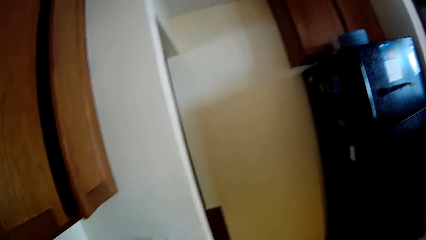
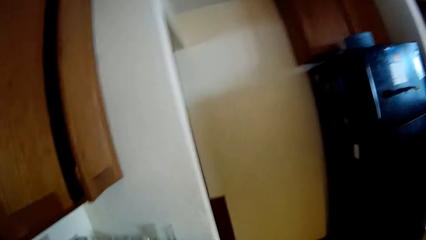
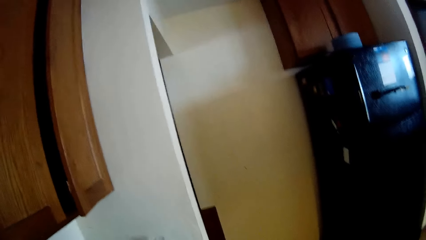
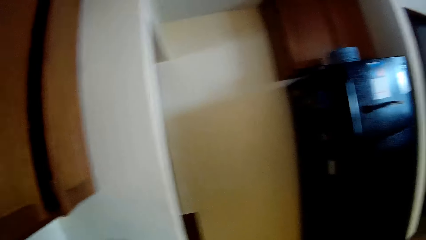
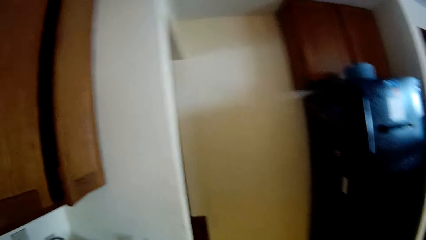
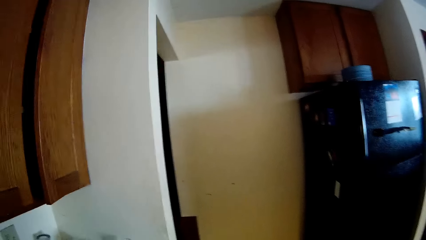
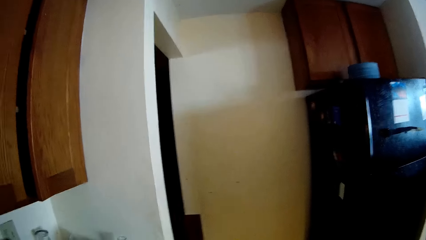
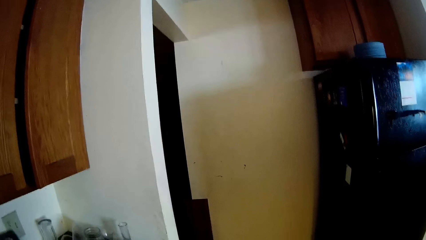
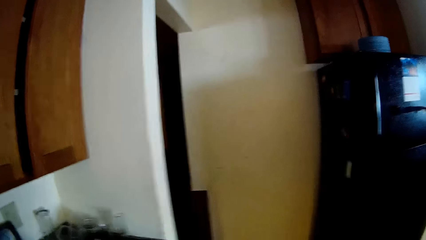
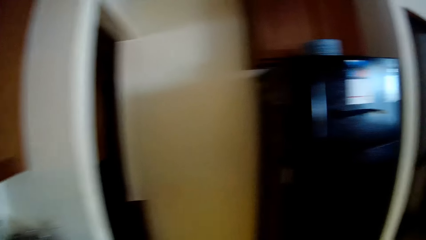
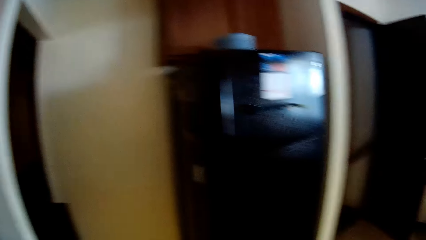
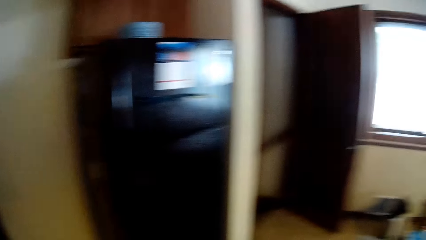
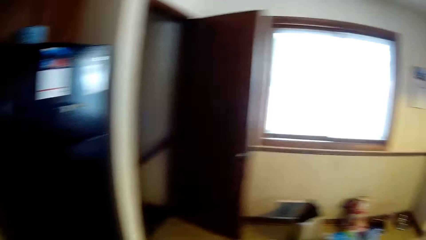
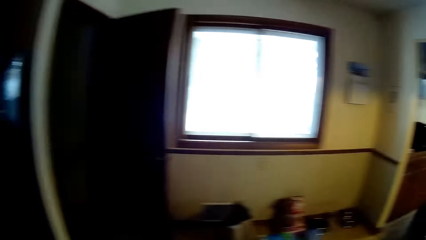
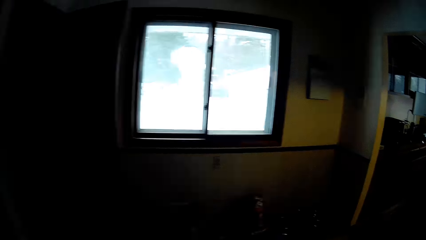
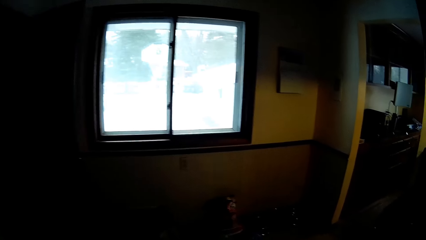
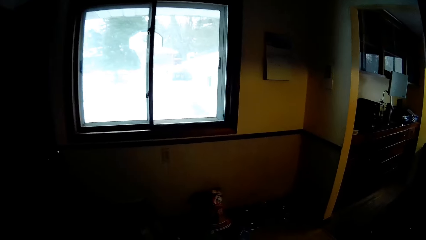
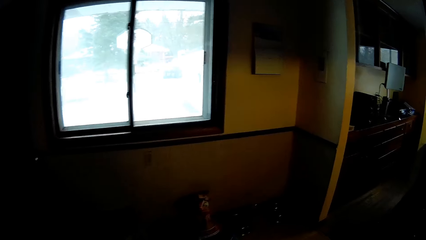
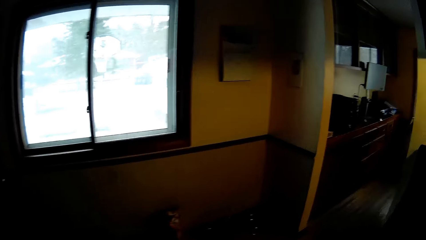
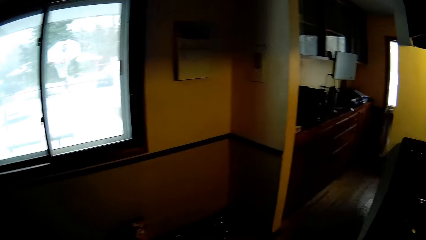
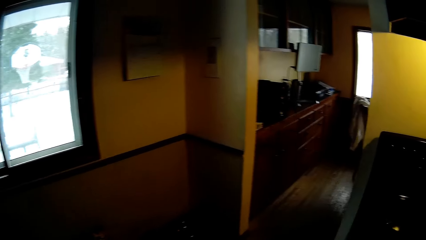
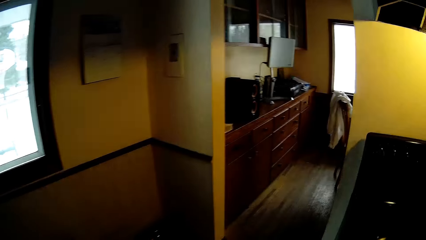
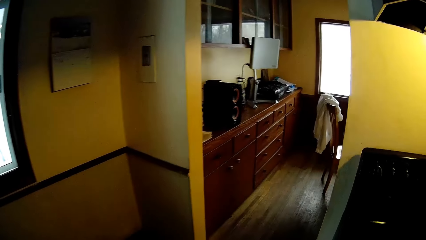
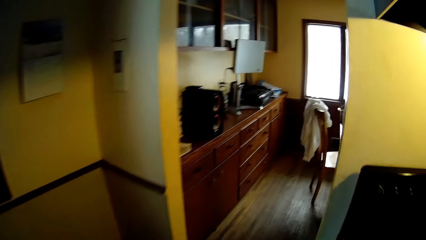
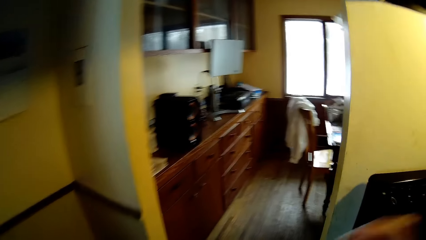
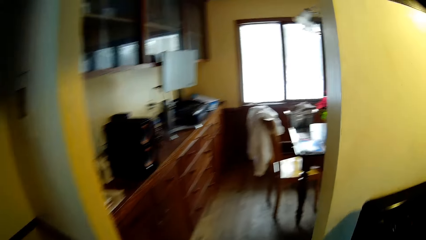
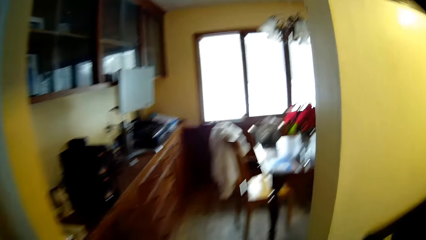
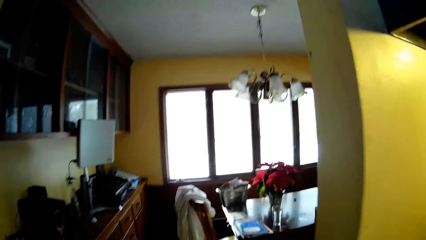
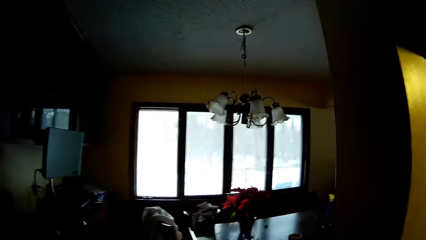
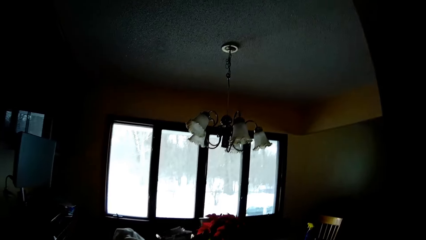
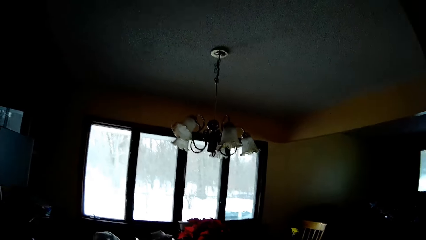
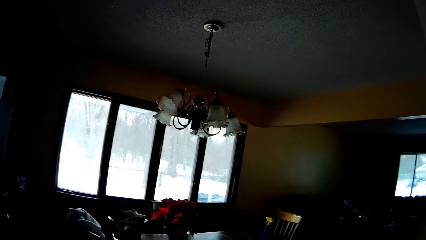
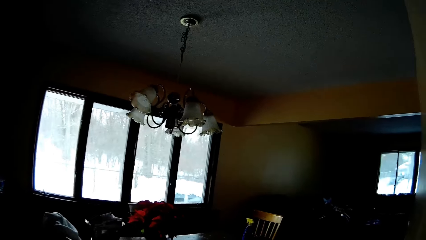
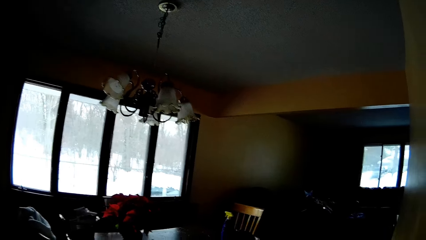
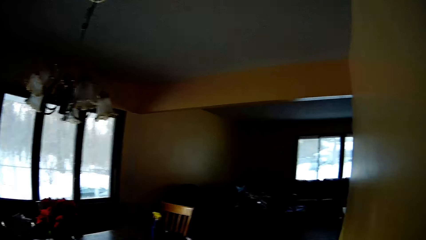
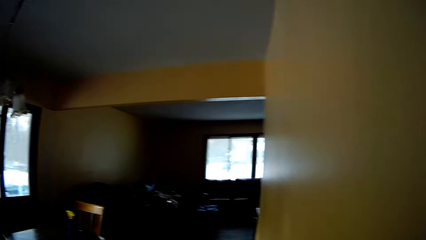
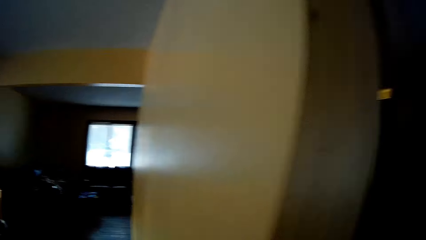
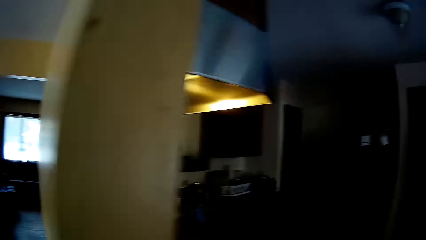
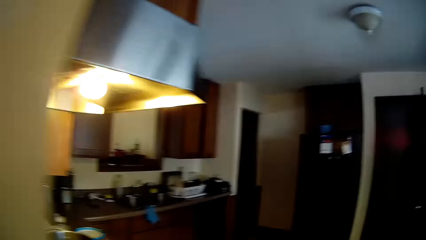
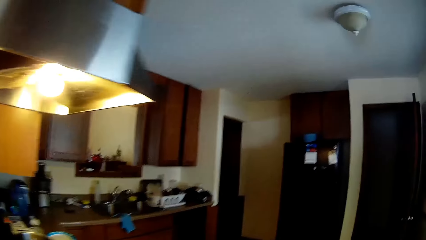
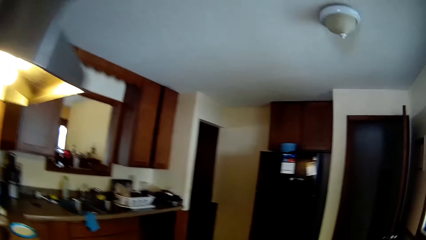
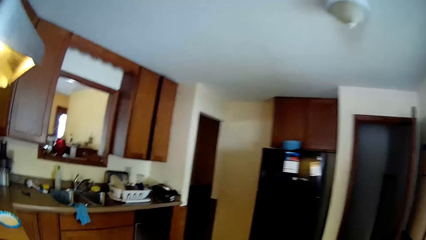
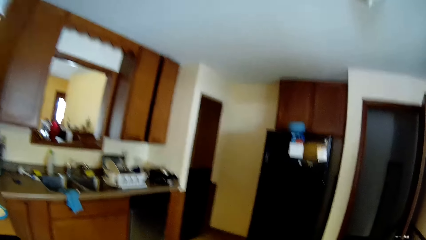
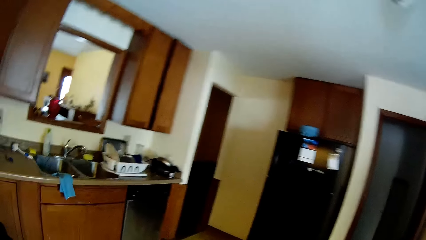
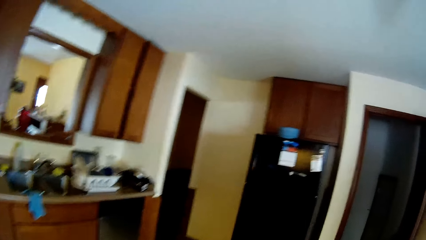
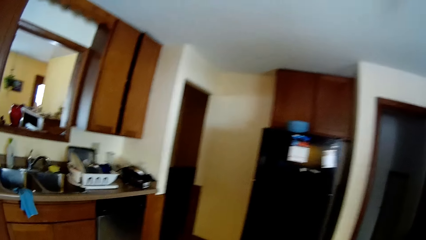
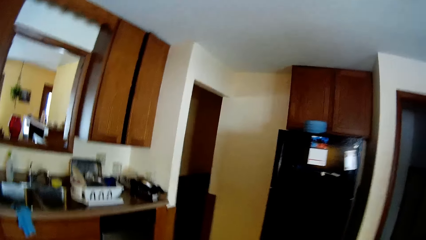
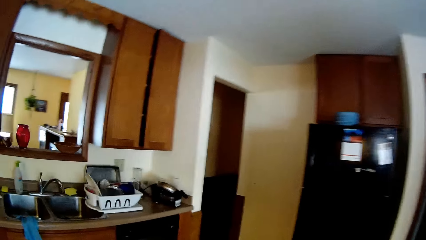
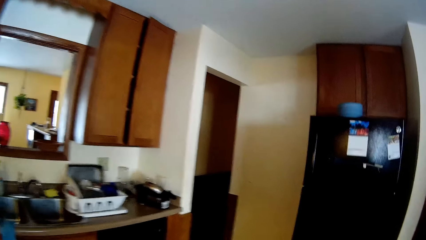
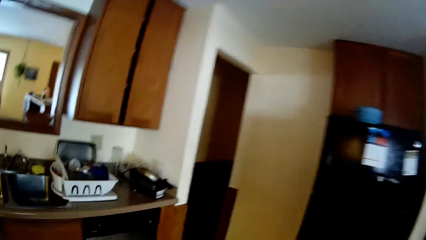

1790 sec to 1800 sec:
The camera wearer walks towards the dining table. They walk towards the sink.
